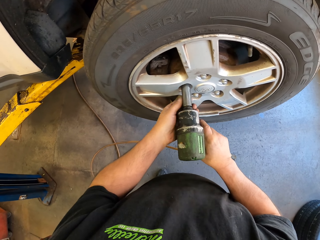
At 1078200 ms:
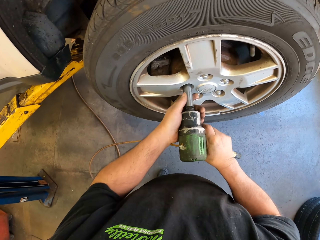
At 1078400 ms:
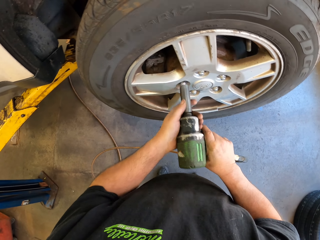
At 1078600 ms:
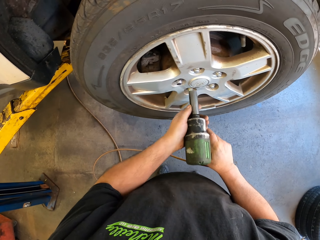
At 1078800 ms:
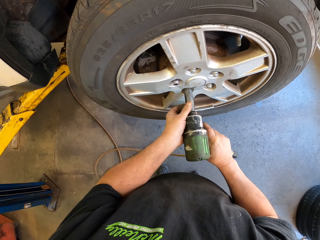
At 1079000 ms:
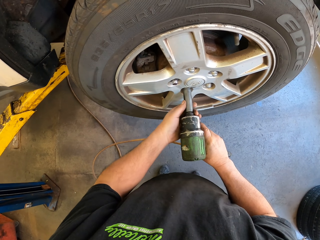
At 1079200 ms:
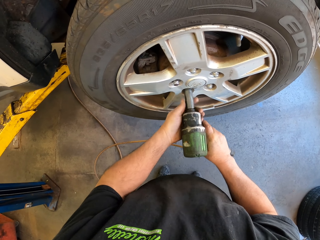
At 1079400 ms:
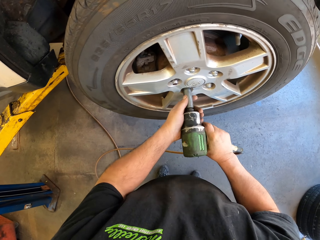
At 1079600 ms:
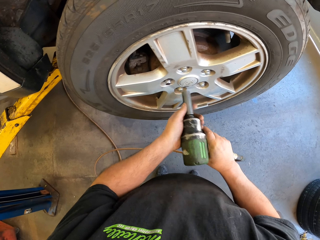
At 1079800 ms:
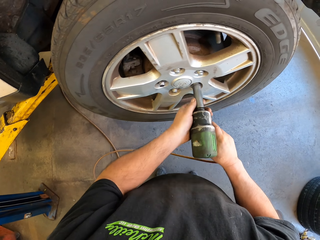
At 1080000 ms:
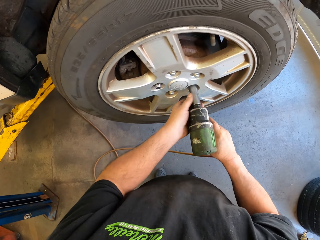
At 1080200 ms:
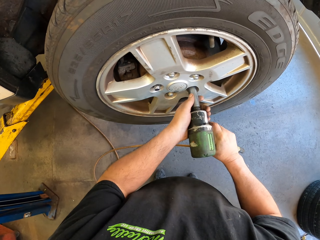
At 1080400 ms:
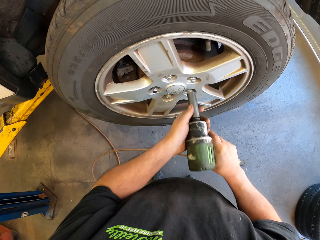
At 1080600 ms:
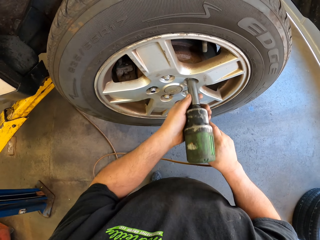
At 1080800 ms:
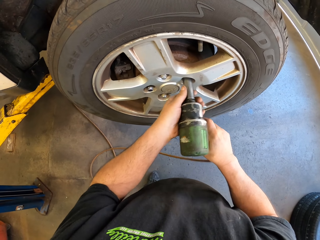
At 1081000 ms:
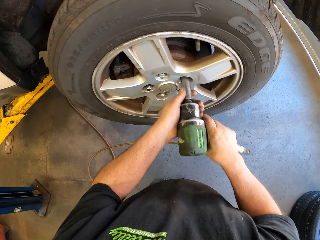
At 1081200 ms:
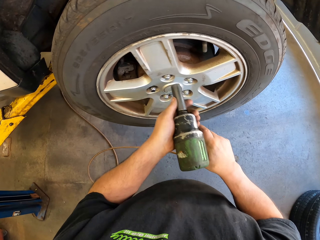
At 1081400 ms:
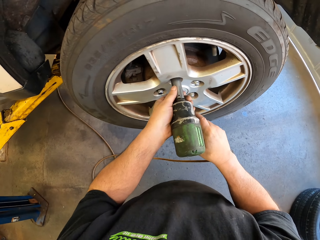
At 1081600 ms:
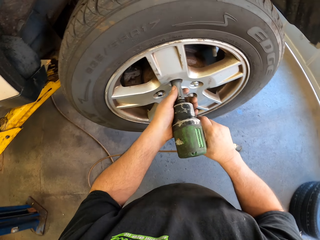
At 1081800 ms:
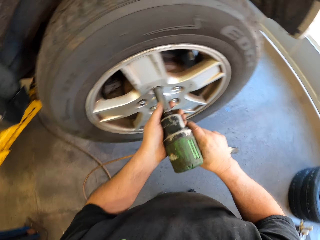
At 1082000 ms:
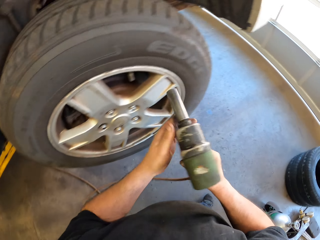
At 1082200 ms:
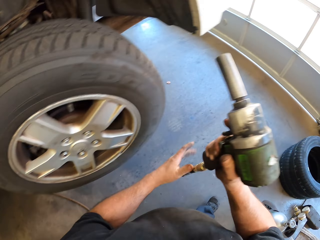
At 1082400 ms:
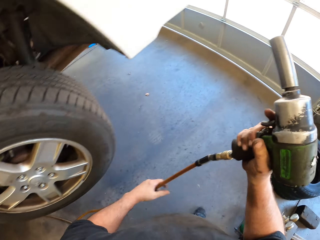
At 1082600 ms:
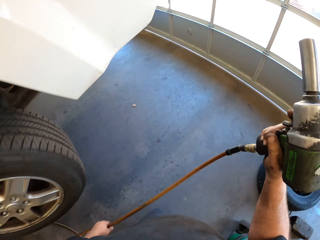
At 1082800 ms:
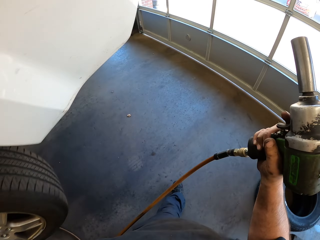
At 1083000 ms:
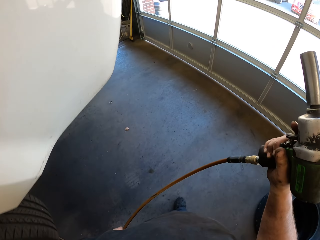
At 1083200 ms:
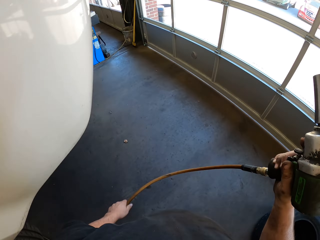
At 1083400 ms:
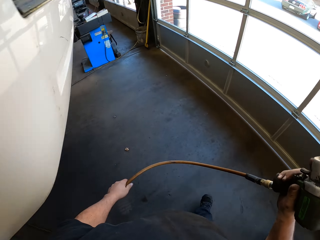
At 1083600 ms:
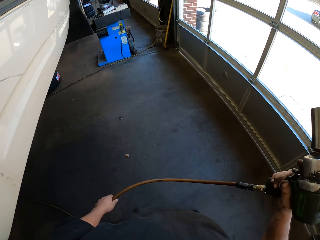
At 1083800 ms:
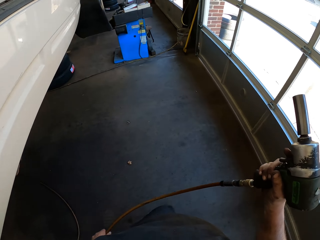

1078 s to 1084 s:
The camera wearer tightens a wheel lug nut with the nut gun. They tighten a wheel lug nut with the nut gun repeatedly. They walk left and move around the room.

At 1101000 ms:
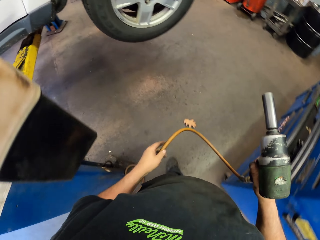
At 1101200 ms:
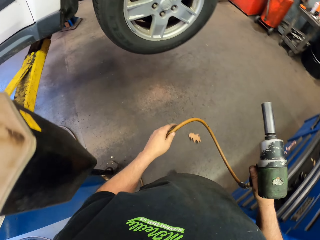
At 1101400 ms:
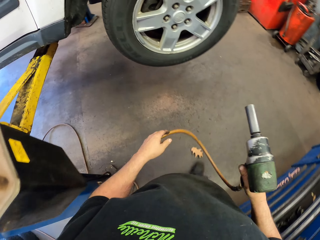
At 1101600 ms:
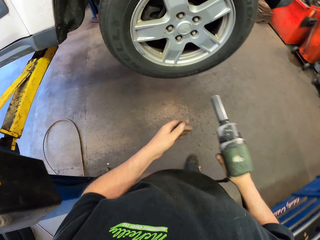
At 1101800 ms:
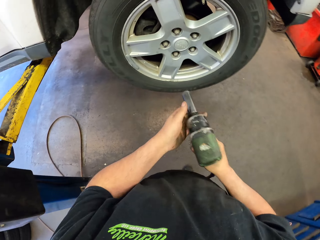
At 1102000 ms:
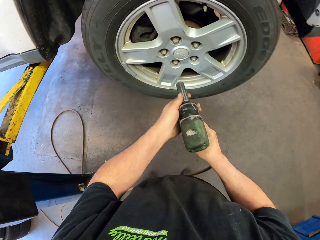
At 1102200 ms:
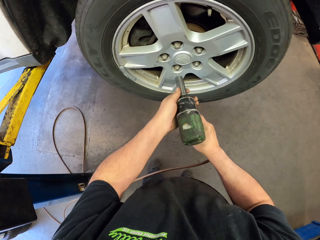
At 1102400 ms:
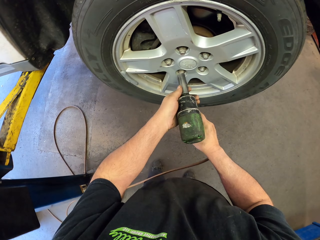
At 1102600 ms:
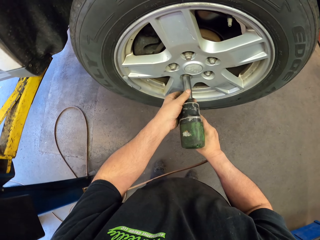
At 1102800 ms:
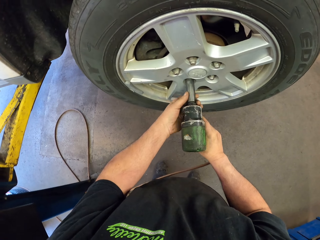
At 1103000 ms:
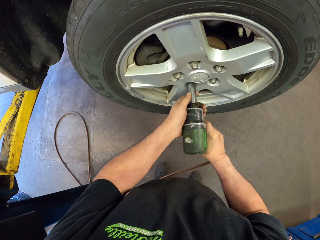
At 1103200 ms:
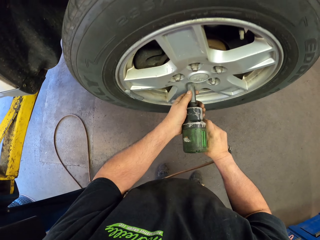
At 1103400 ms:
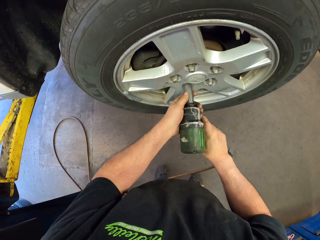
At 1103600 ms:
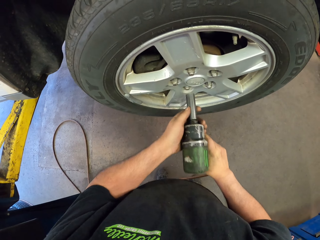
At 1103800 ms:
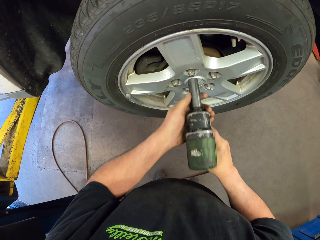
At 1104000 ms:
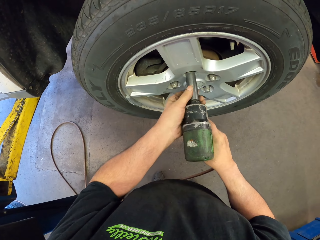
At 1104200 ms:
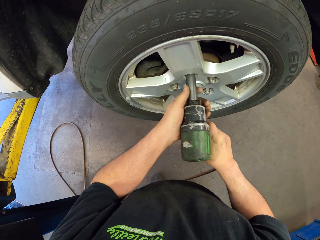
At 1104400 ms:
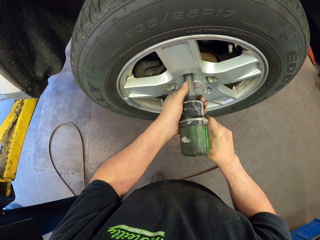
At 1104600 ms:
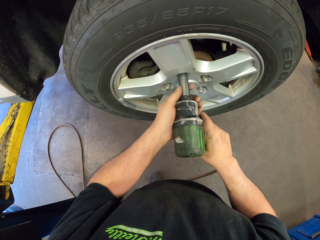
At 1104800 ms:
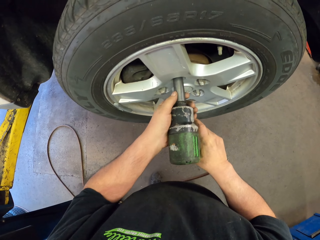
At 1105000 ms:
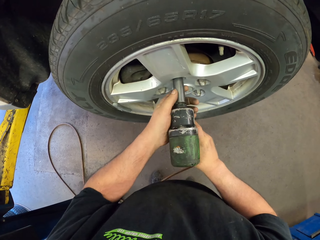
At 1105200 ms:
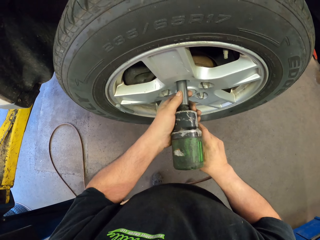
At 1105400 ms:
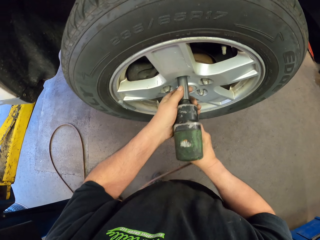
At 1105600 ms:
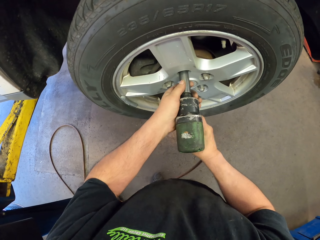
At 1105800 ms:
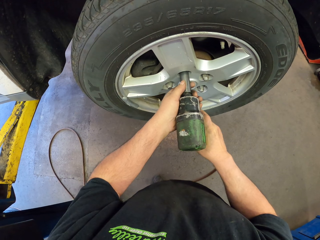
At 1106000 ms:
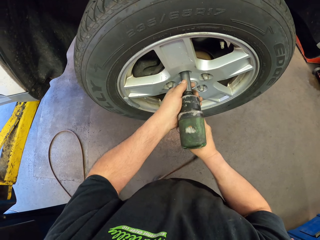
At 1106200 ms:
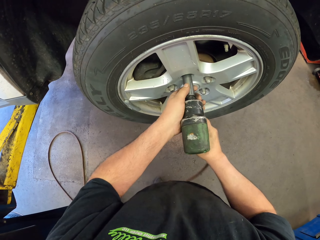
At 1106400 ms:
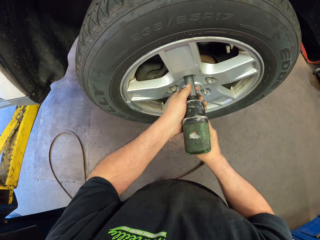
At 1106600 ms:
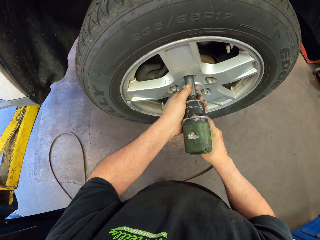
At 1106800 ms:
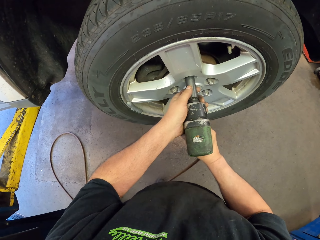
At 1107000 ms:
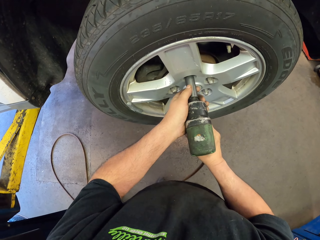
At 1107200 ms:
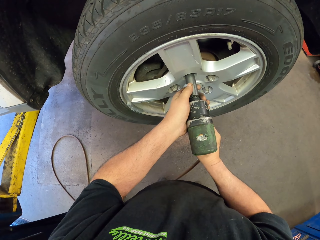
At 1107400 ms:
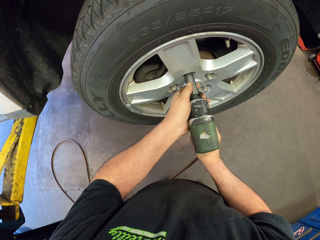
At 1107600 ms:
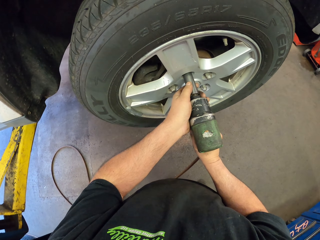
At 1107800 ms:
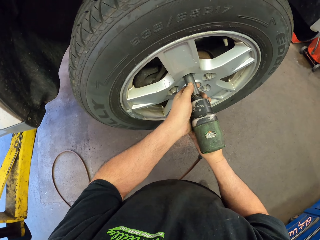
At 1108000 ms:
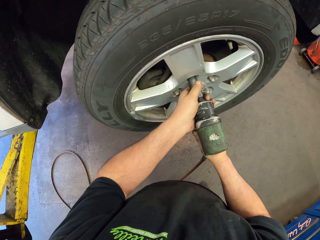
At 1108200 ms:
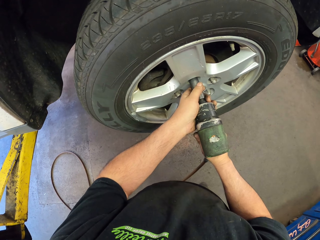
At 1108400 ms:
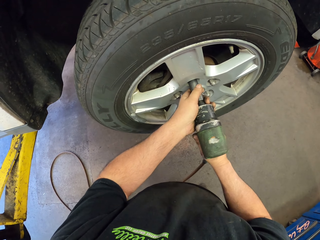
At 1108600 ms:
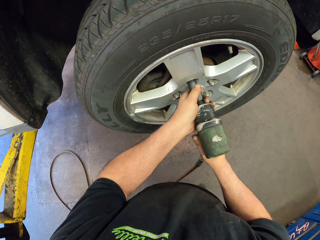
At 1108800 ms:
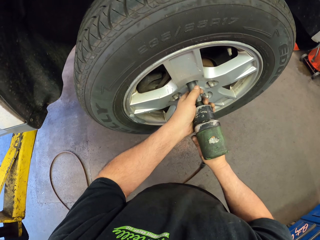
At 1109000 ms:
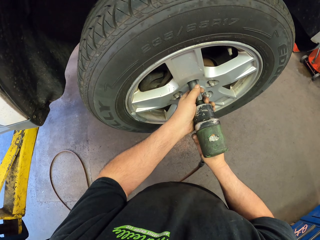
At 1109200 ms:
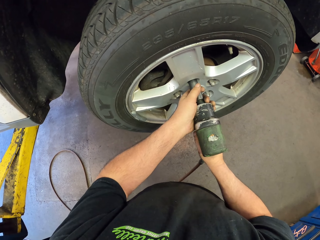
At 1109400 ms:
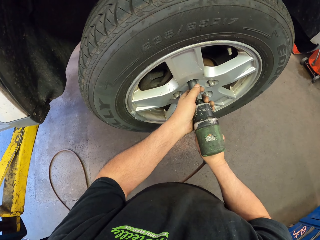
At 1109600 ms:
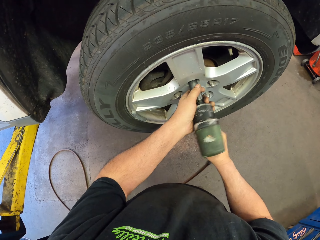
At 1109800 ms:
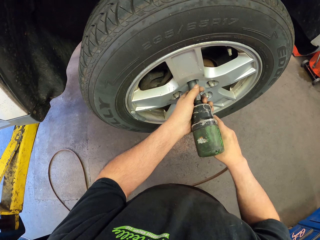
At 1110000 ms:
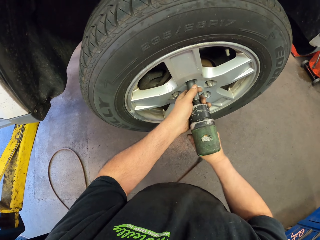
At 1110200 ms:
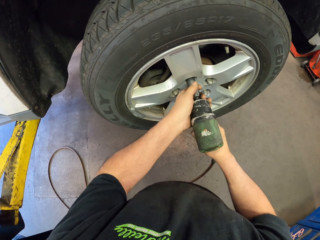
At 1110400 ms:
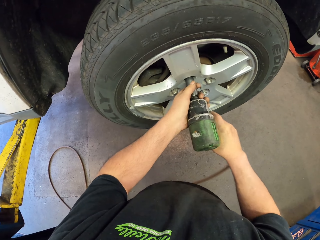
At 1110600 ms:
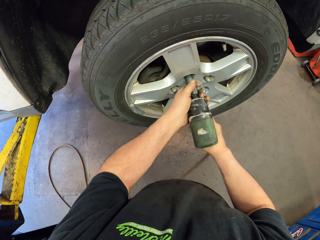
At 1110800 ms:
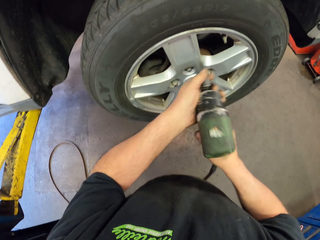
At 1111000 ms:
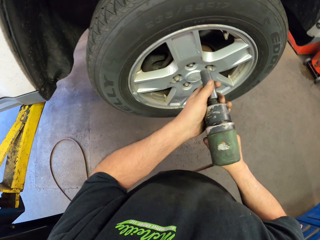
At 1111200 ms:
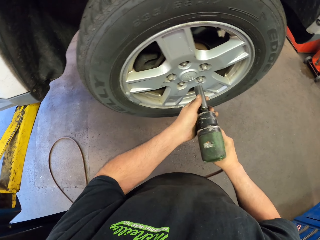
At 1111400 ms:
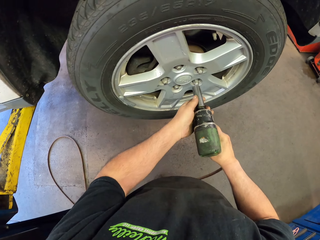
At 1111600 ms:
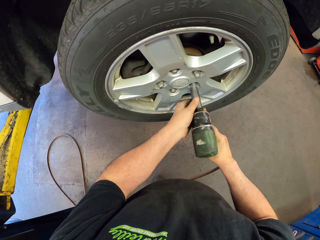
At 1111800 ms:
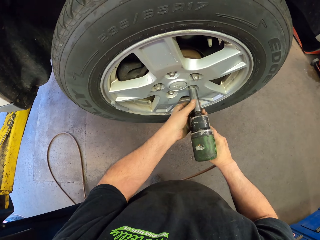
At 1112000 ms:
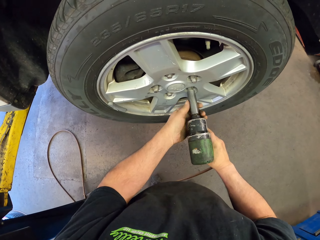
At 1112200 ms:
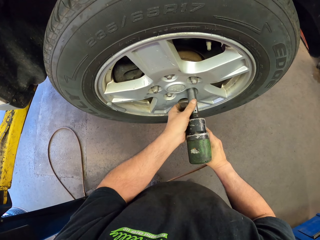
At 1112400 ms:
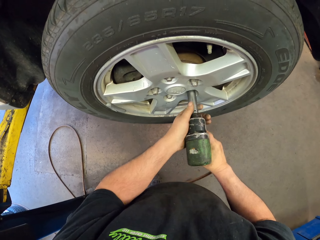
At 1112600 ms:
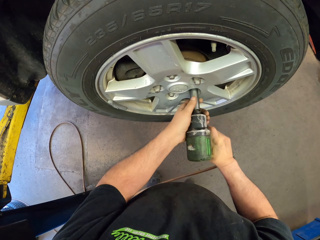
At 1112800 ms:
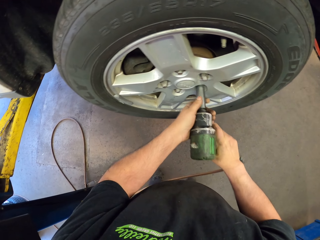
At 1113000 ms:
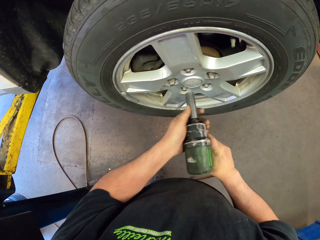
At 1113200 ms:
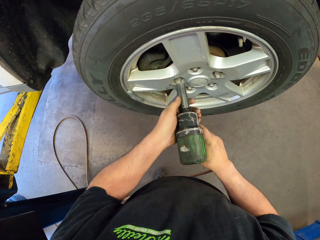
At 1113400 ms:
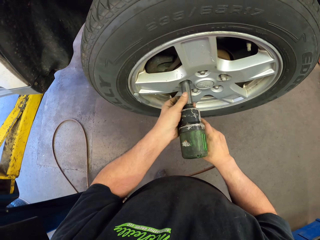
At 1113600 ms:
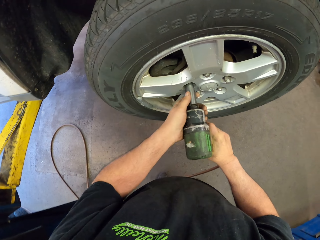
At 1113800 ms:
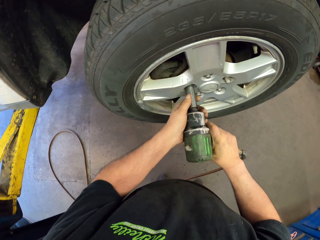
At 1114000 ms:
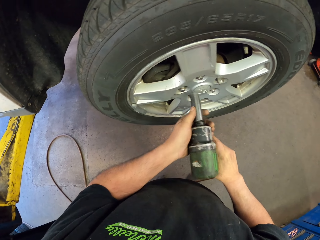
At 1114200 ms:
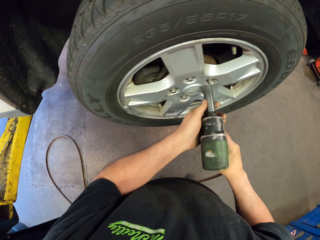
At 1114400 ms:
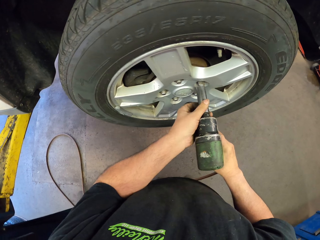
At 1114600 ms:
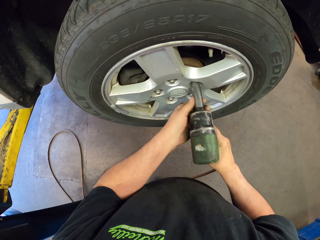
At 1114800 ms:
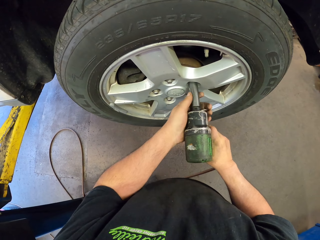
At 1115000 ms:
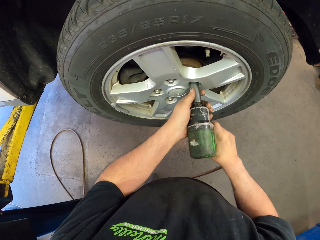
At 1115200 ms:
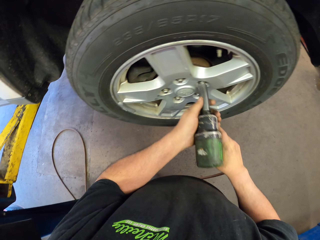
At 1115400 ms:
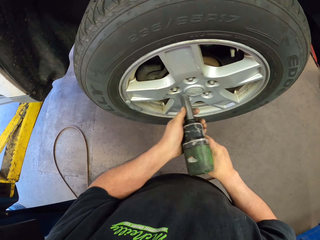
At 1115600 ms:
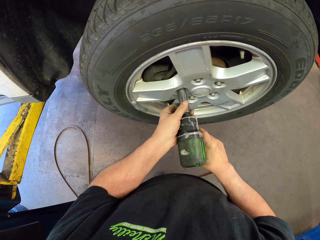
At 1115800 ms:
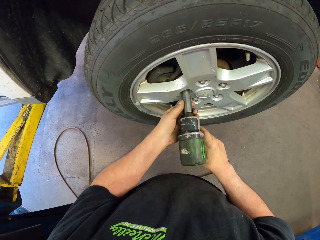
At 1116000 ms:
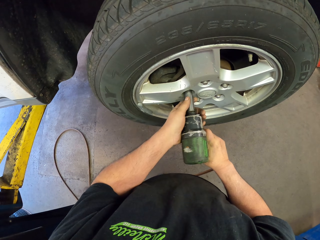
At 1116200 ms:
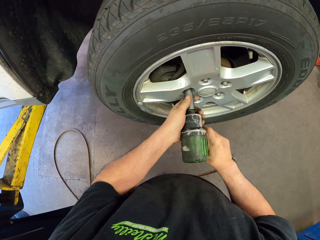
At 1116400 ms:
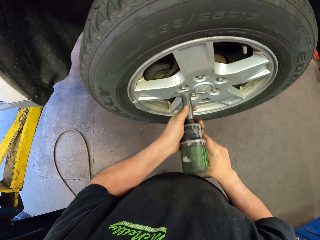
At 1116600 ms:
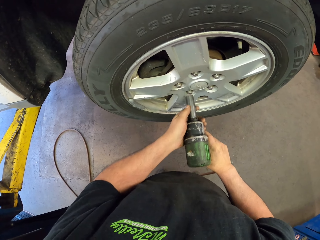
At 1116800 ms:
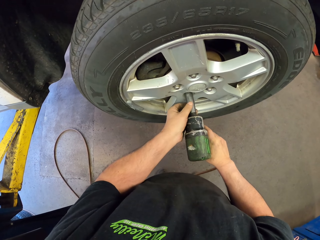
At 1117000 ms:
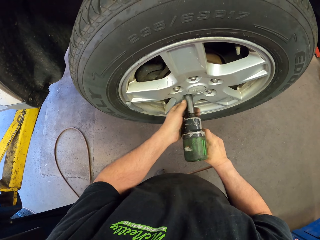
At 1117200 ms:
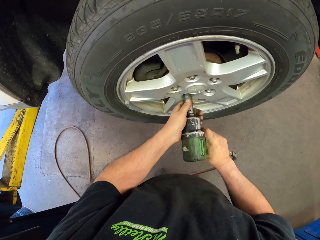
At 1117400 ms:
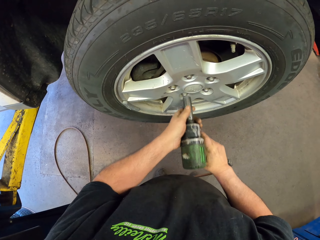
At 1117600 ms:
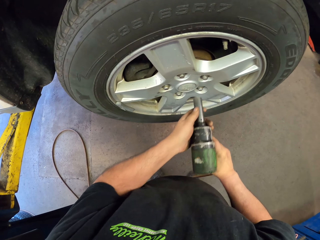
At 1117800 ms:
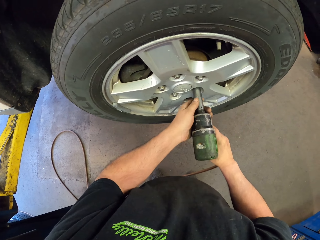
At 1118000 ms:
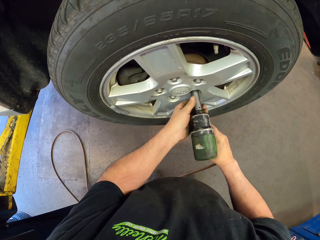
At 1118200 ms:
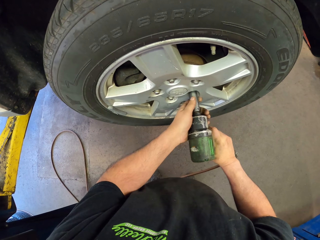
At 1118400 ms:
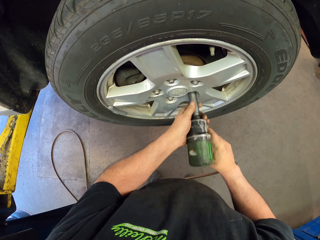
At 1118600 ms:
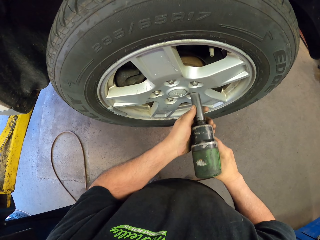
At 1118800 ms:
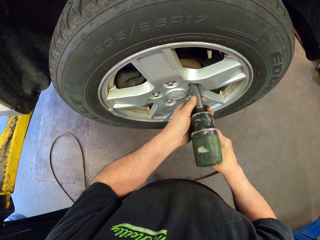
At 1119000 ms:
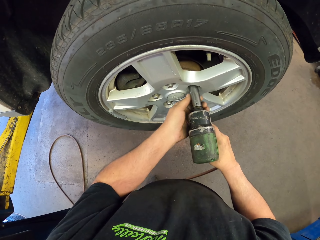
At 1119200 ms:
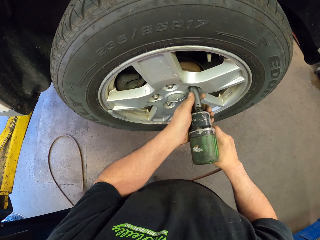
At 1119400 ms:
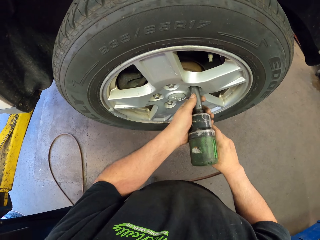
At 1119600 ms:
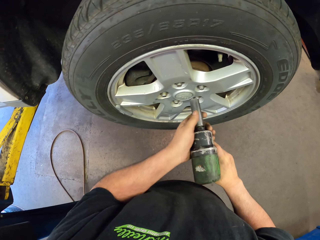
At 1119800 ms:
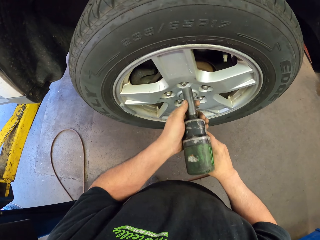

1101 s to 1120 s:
The camera wearer tightens a nut on the wheel with a drill. They tighten the nut on the wheel repeatedly.
